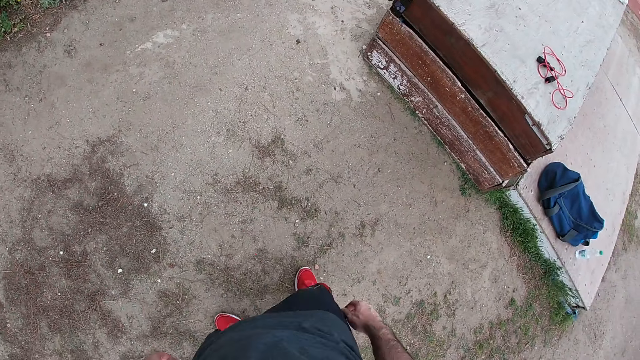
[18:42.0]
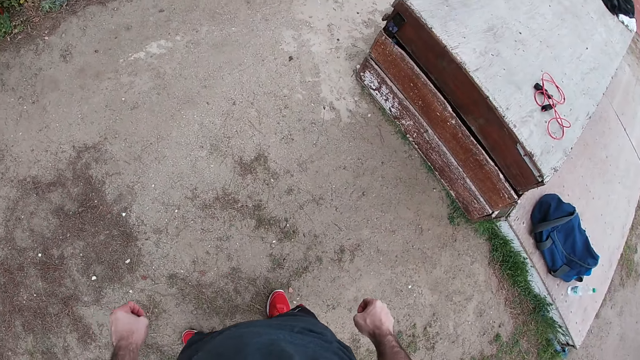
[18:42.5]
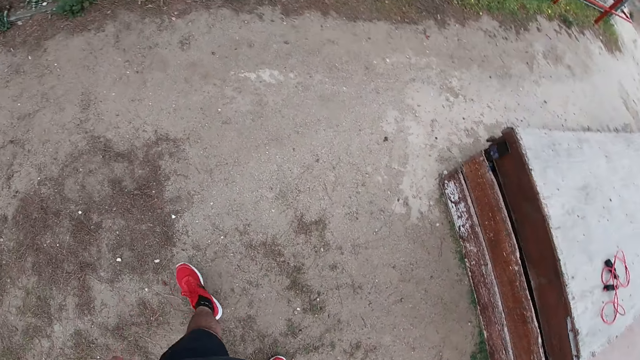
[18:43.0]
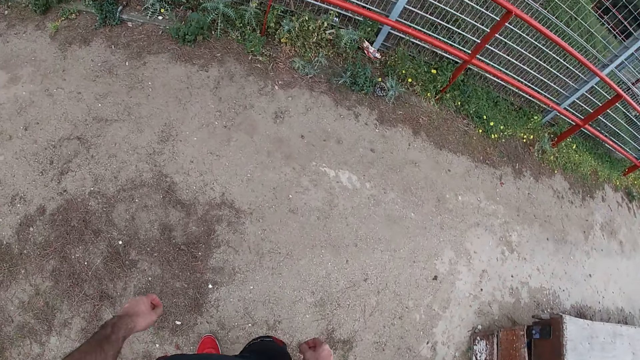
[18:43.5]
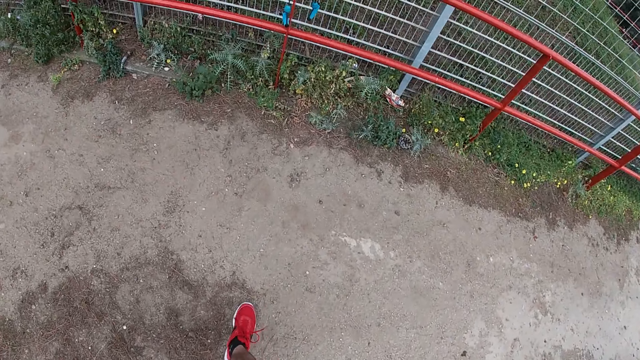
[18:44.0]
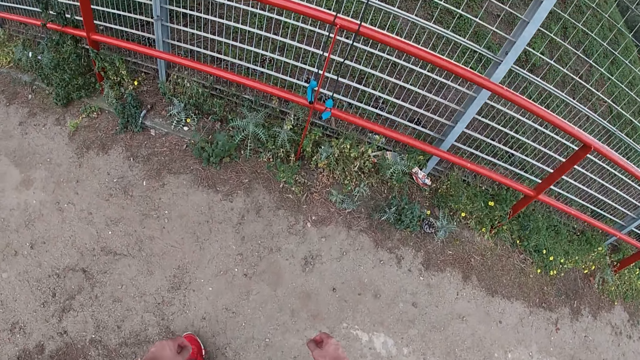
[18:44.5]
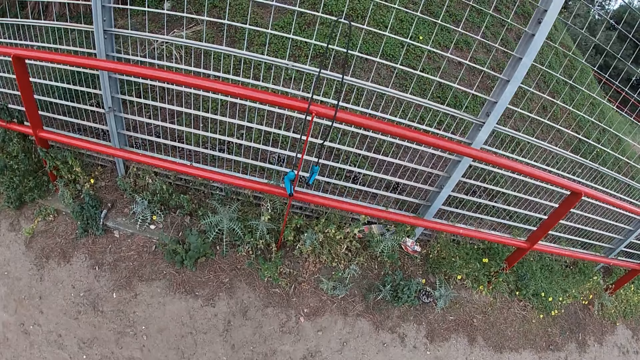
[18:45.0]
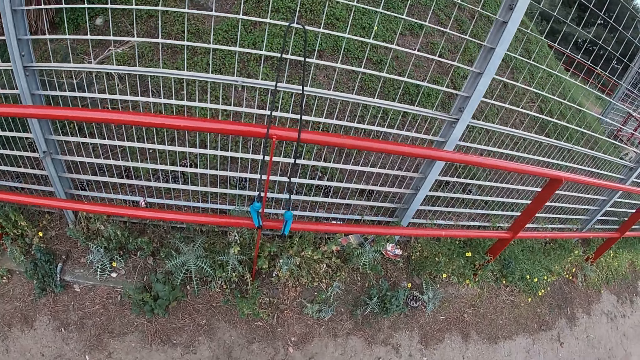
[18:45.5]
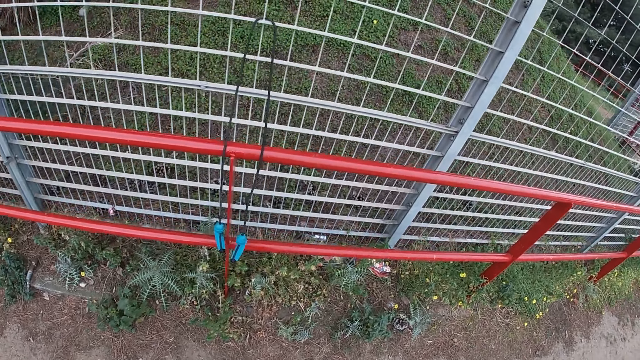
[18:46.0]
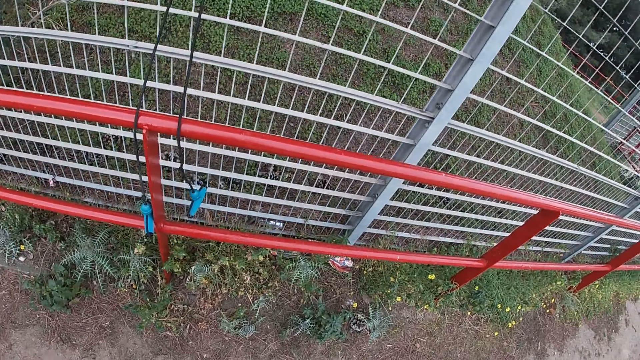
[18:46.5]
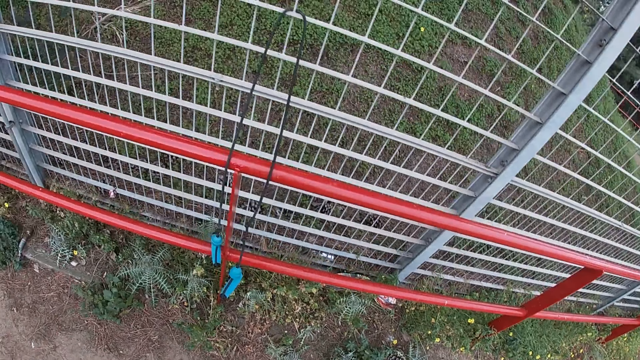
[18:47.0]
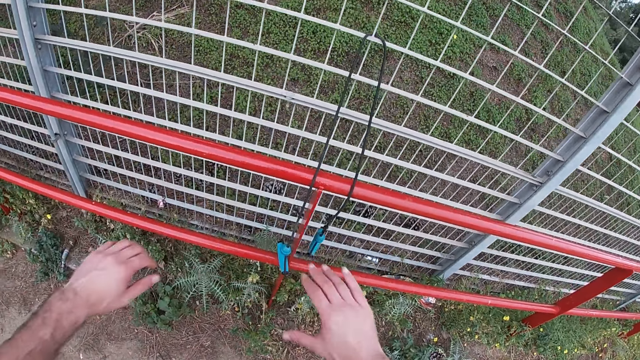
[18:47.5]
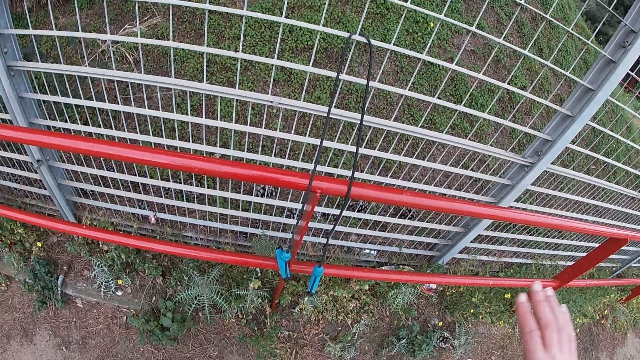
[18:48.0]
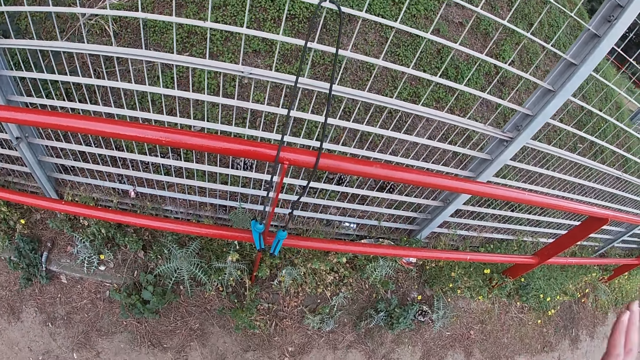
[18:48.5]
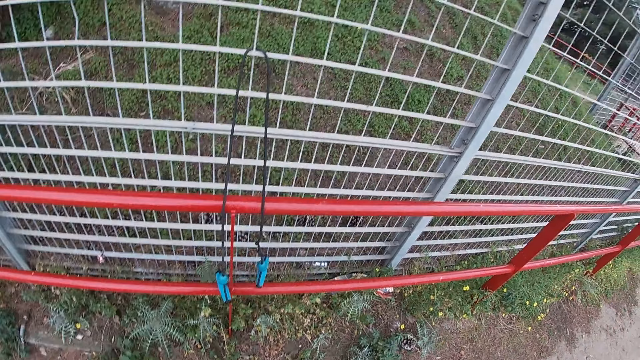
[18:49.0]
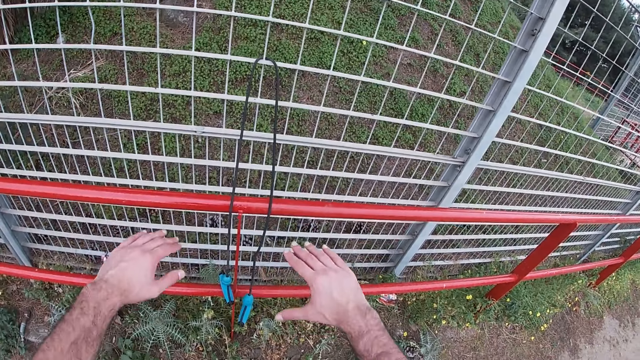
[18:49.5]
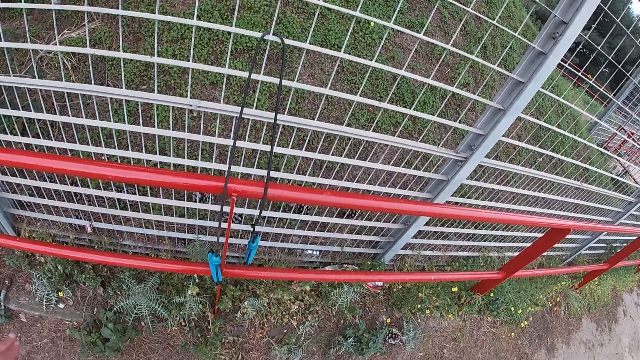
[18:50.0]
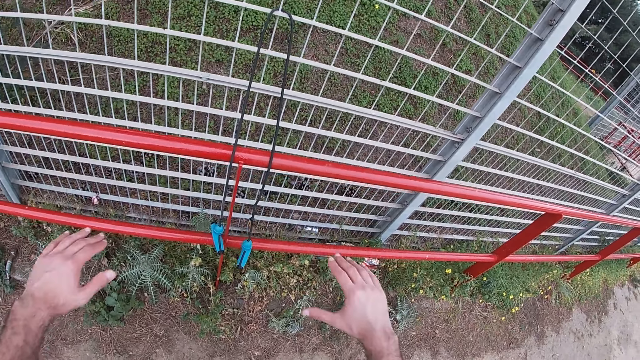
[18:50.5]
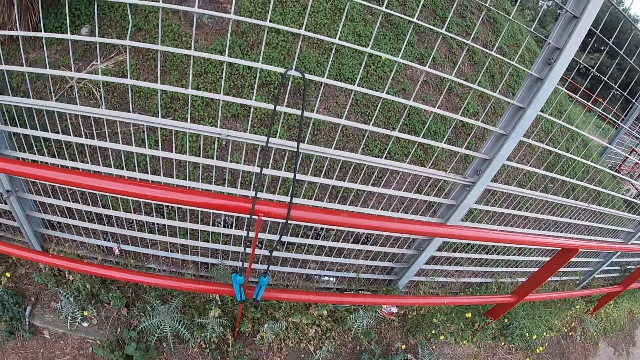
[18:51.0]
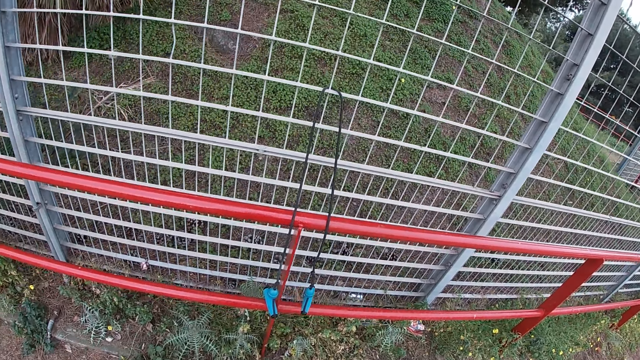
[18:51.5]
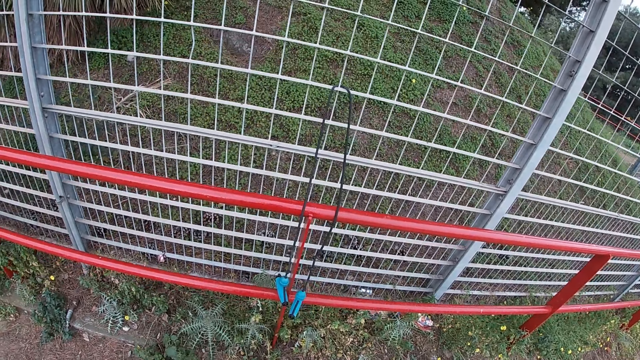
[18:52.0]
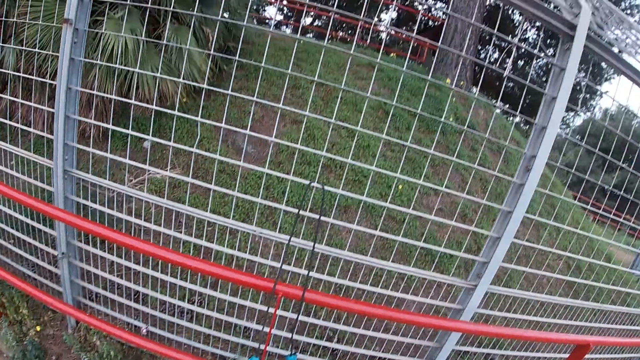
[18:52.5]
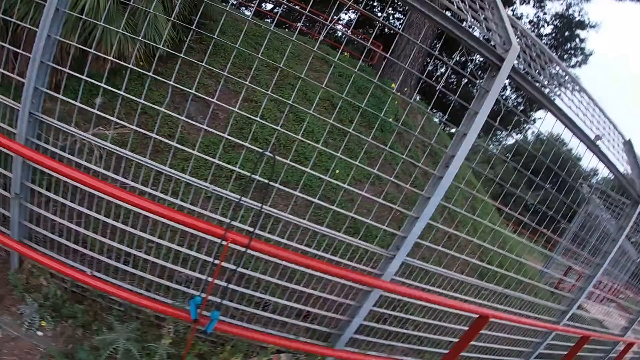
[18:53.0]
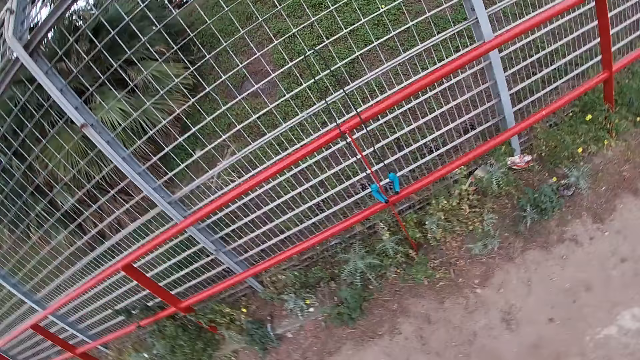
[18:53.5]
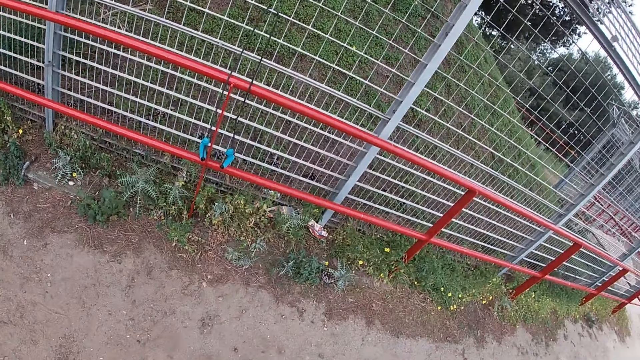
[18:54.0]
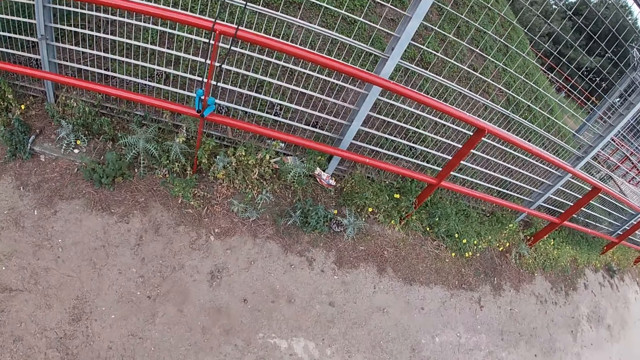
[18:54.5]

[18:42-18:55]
The camera wearer walks around. They raise their hands. They exercise.

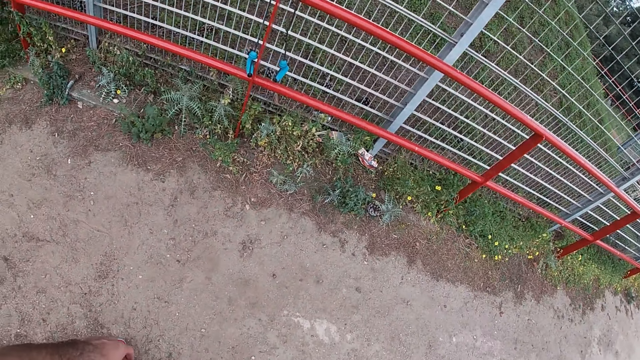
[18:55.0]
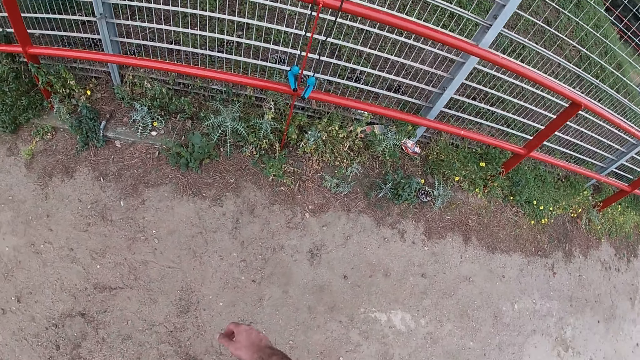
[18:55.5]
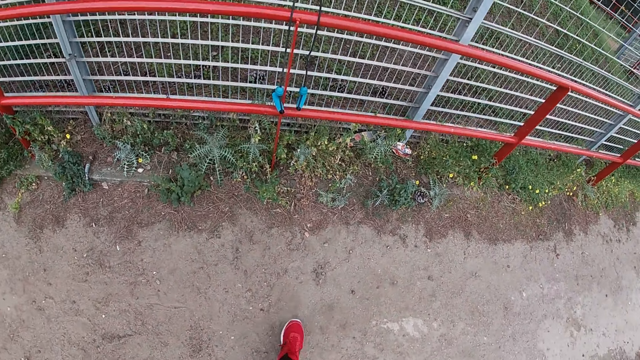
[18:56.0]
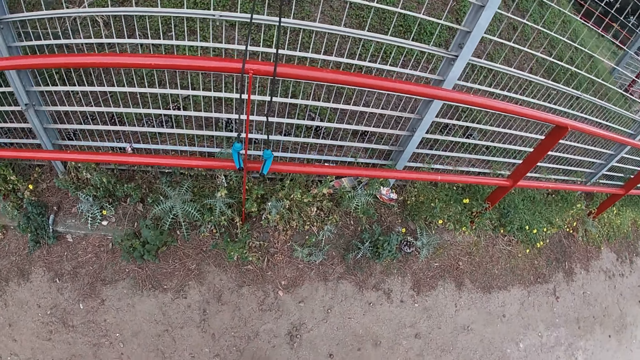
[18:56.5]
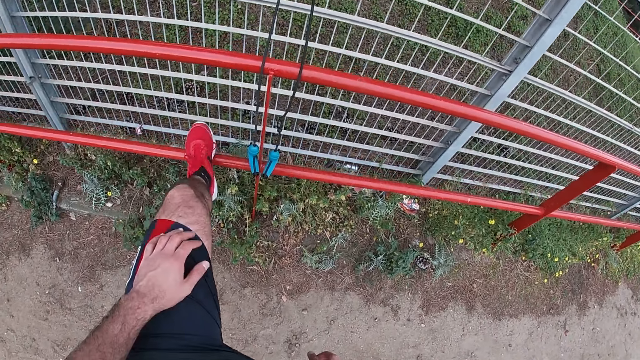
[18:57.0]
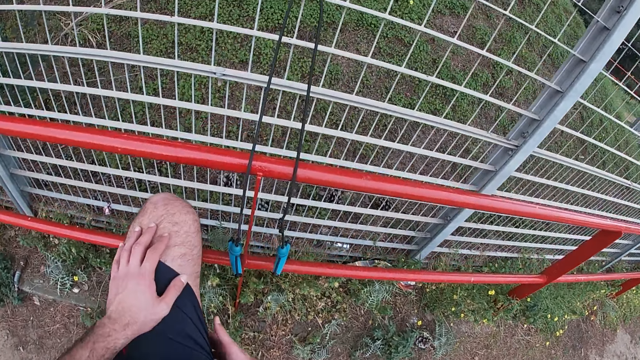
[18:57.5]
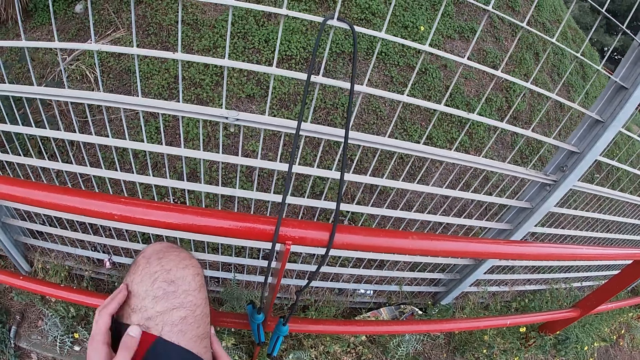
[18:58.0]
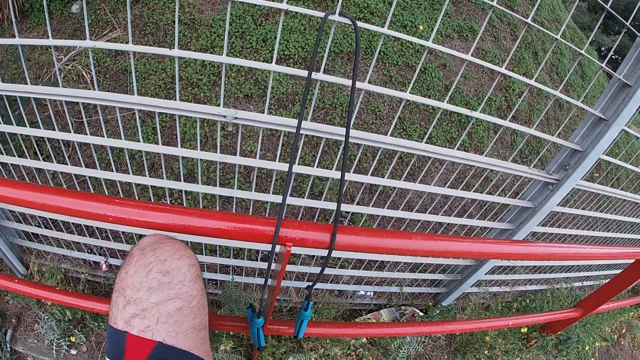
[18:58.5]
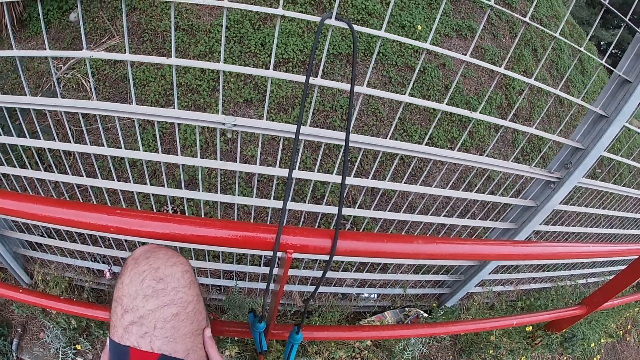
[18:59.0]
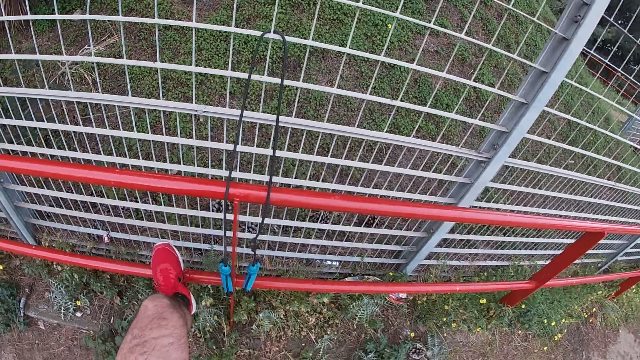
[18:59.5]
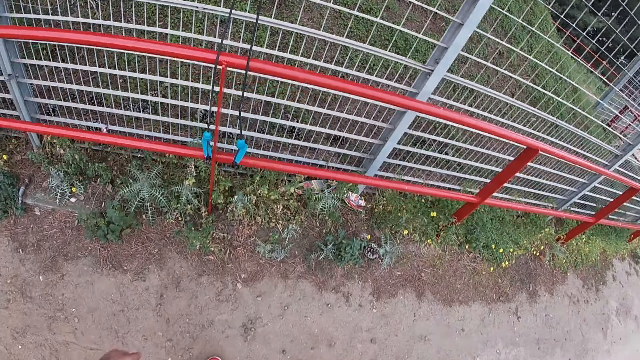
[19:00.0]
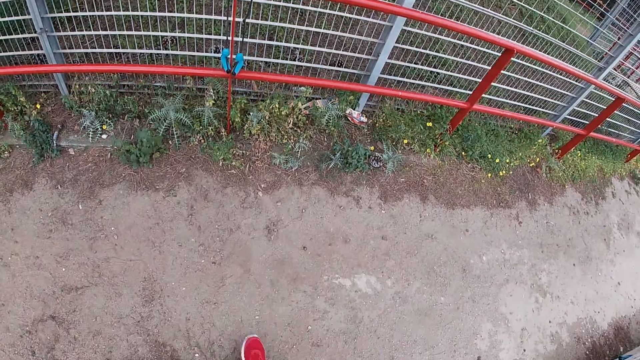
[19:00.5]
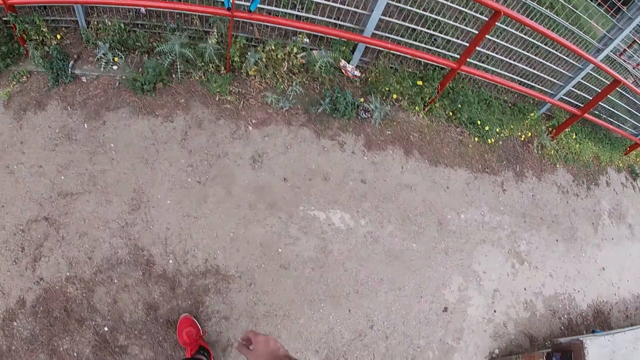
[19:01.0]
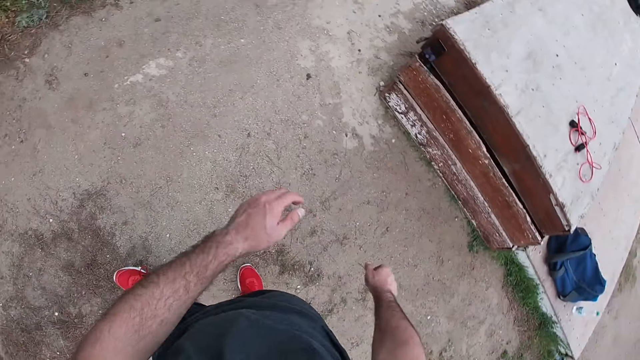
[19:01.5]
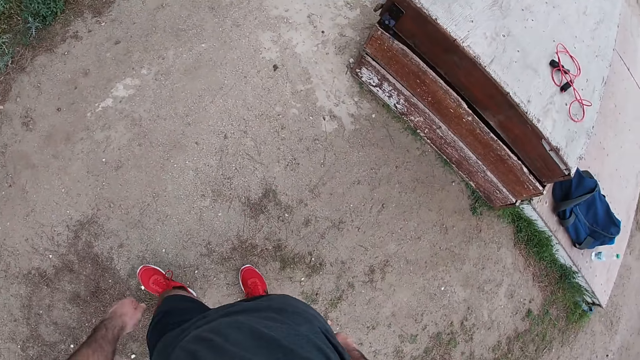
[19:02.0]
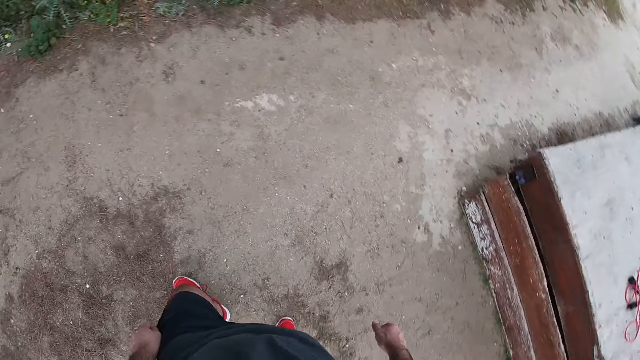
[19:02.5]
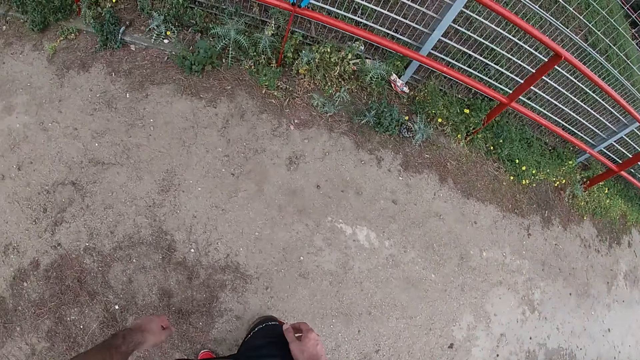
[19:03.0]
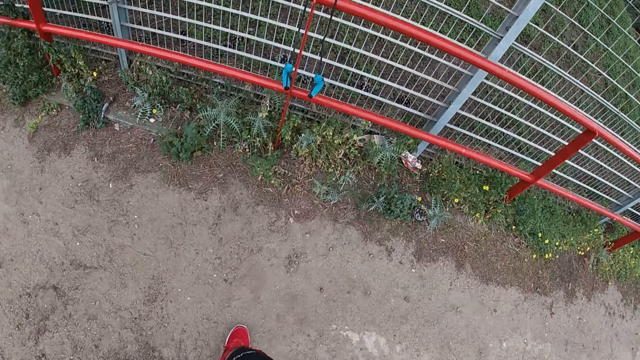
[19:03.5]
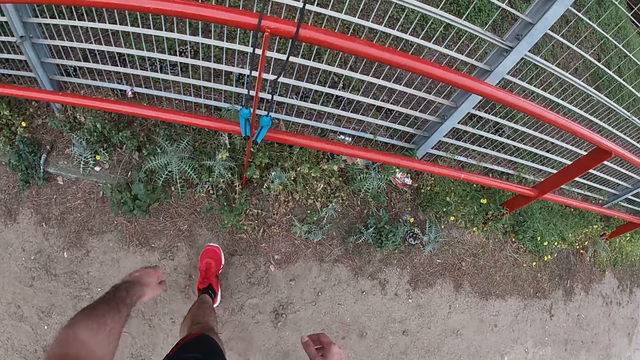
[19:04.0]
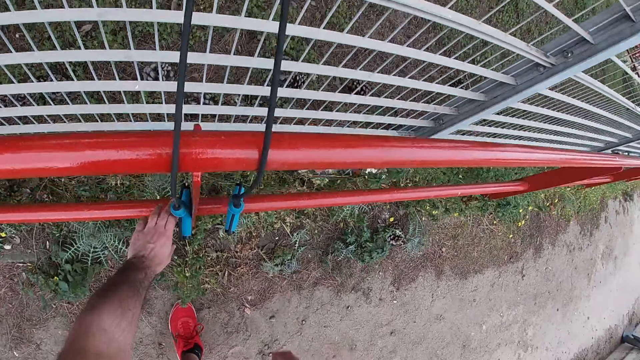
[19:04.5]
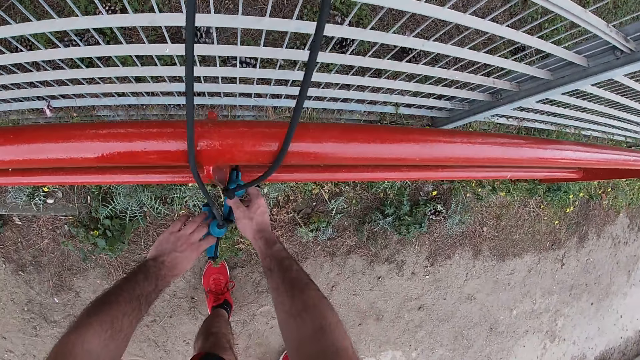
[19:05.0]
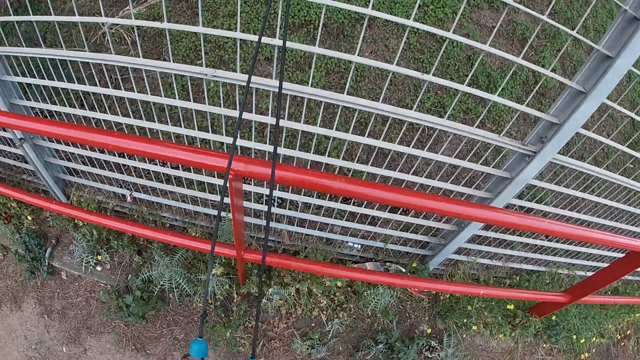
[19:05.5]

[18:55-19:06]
The camera wearer puts his left leg on the rail. He walks around. He picks up the fitness resistance tube band on the rail with both hands.
